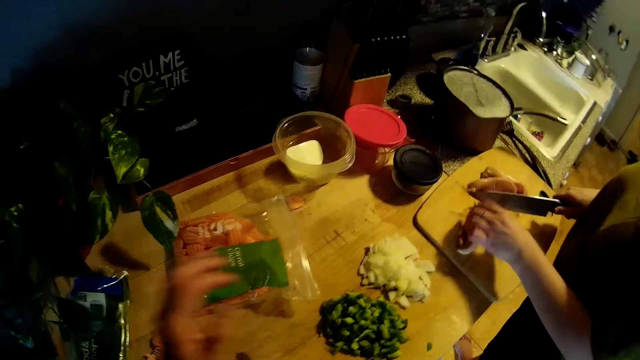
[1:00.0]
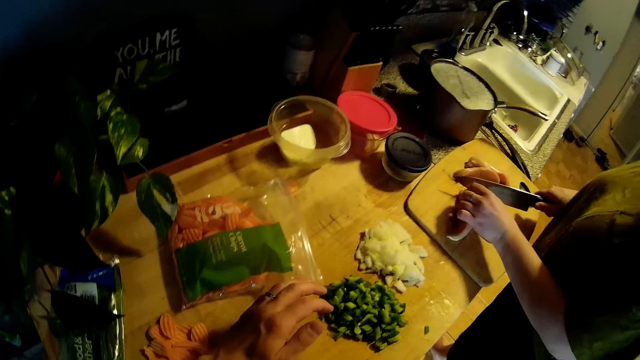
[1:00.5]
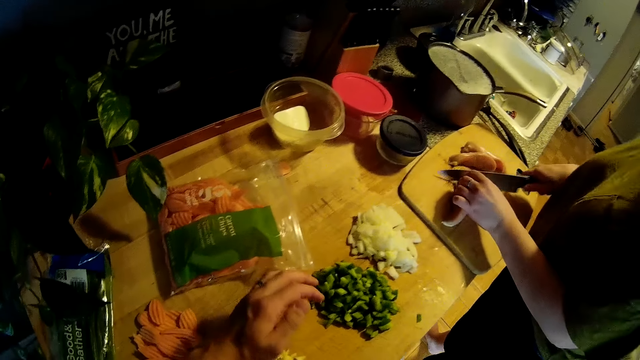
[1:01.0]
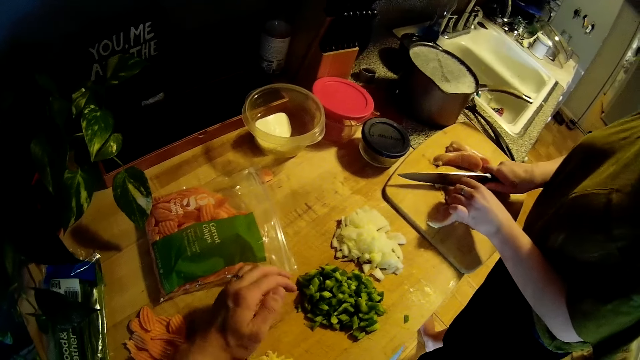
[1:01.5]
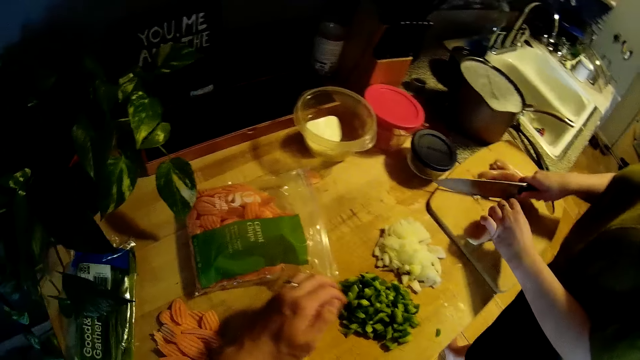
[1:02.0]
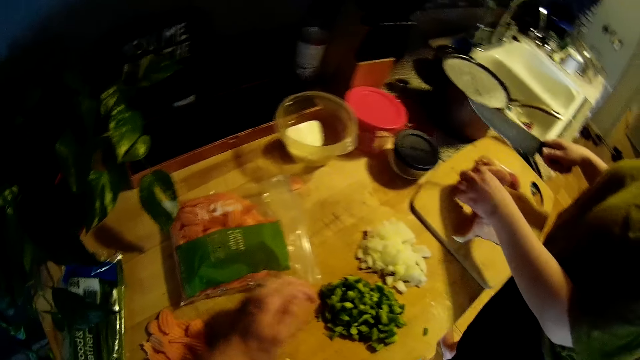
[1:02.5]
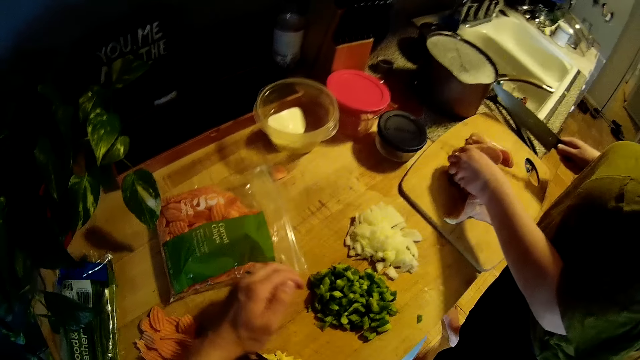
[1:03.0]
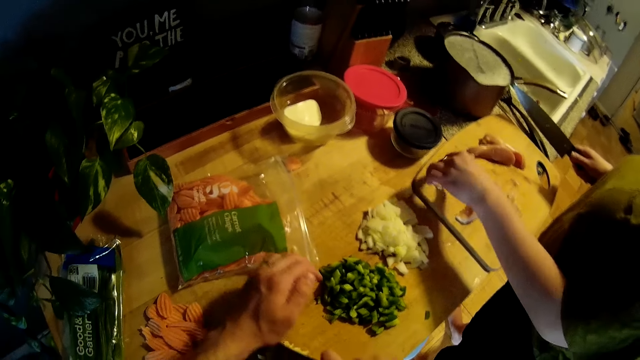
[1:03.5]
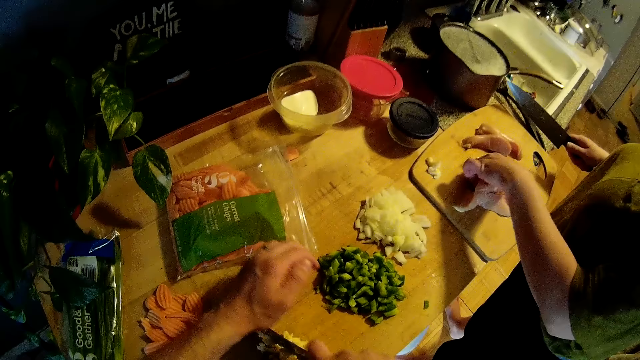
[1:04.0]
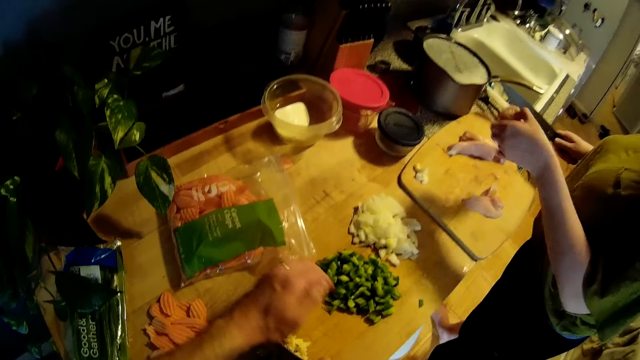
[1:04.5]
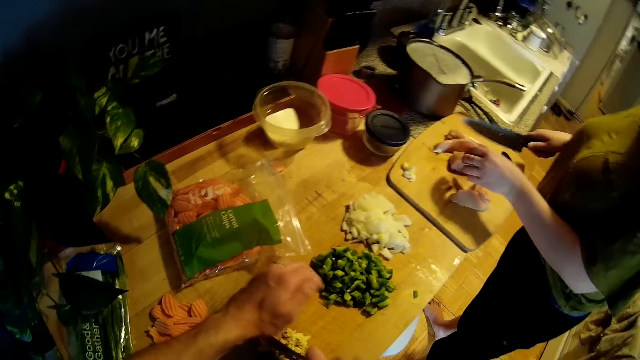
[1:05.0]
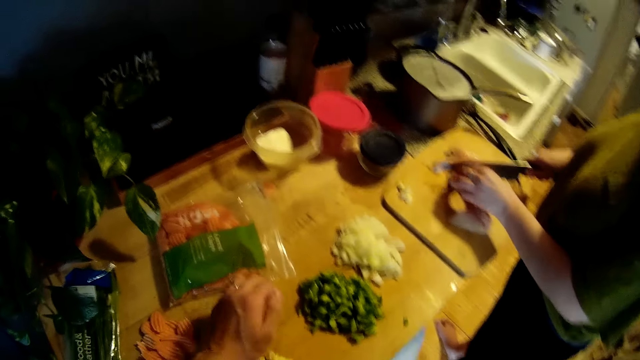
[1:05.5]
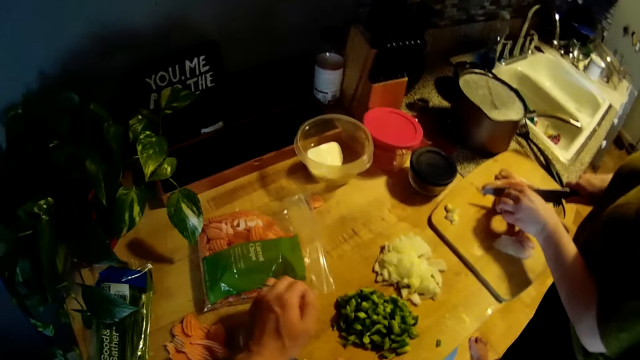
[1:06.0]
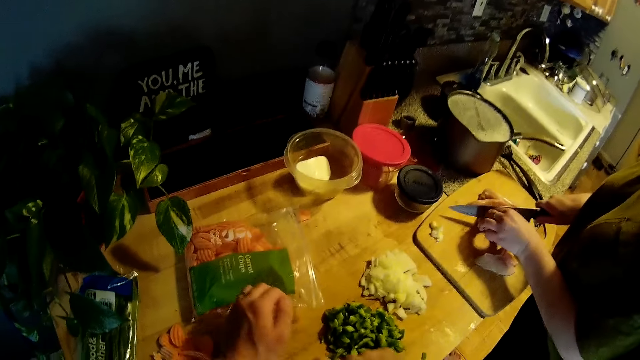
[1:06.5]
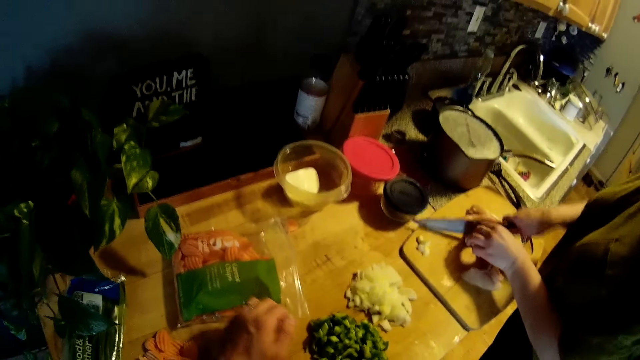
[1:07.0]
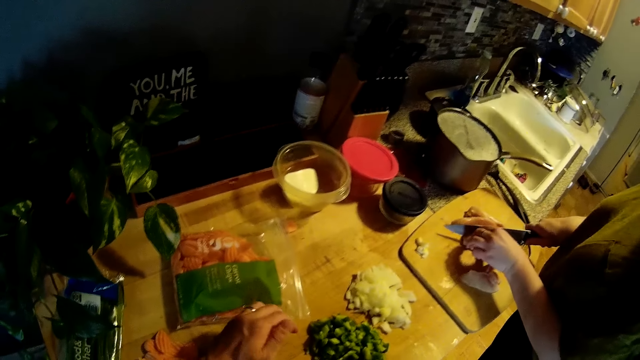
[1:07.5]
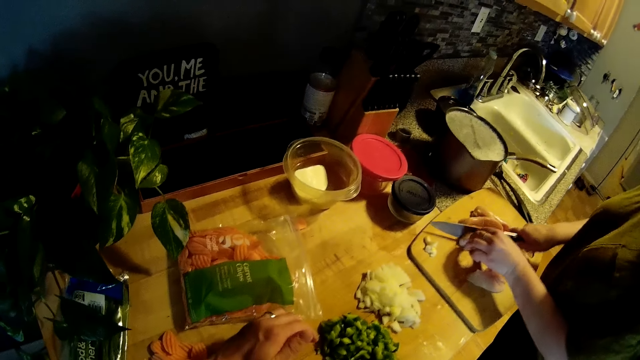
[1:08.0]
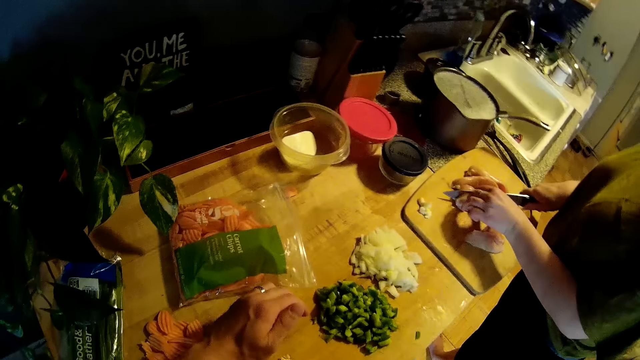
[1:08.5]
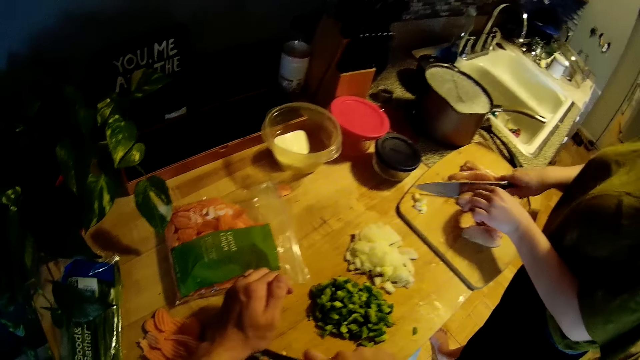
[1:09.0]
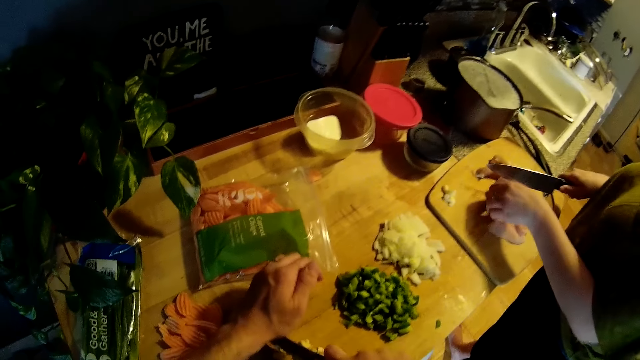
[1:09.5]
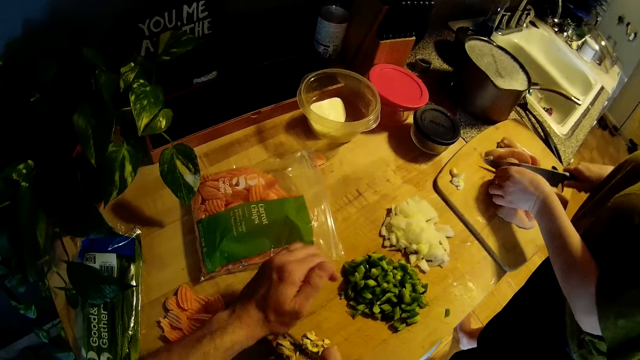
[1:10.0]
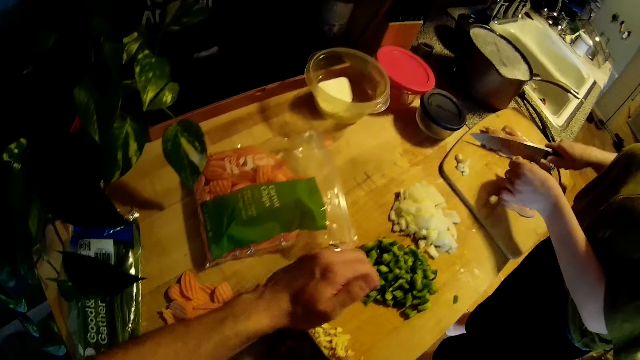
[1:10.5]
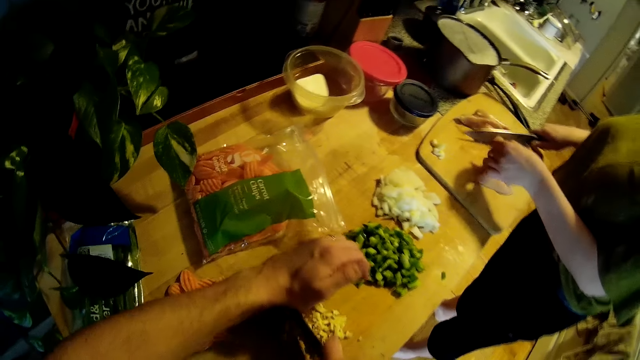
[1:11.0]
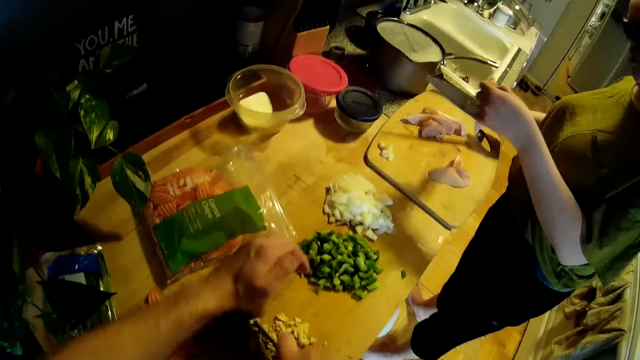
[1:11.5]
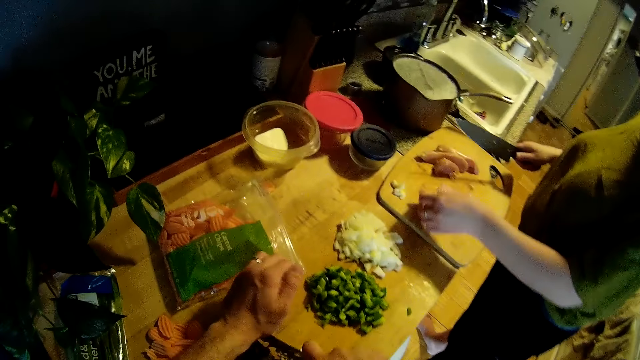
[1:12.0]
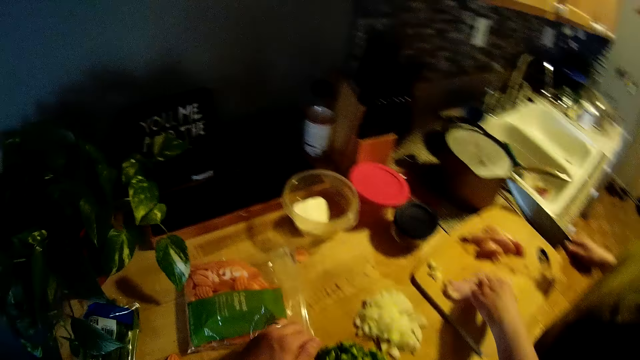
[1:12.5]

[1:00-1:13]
The camera wearer looks around. They dice the garlic on the kitchen slab with the cleaver knife with both hands. The woman cuts the chicken breast with the chef's knife in her right hand on the chopping board. She moves a sliced chicken breast on the chopping board with her left hand. She moves it again. She cuts the chicken breast with the chef's knife in her right hand on the chopping board. The camera wearer converses with the woman. The woman moves the sliced chicken breast on the chopping board with her left hand.

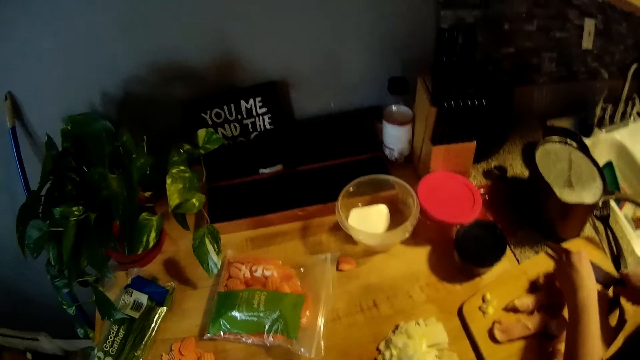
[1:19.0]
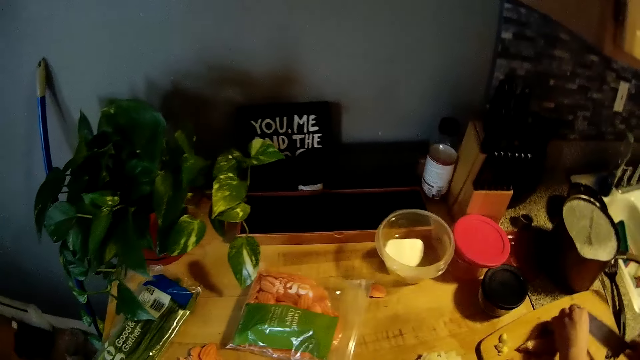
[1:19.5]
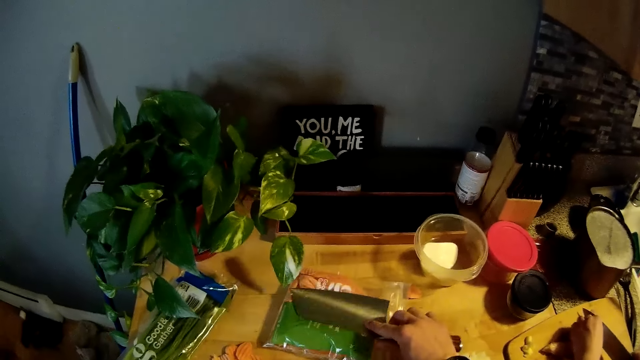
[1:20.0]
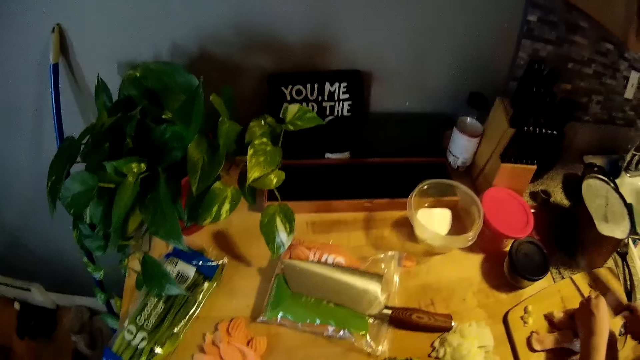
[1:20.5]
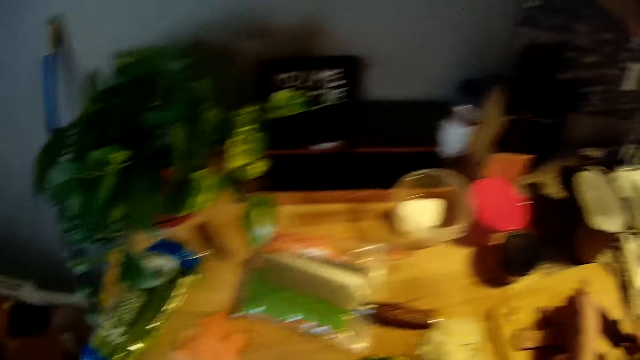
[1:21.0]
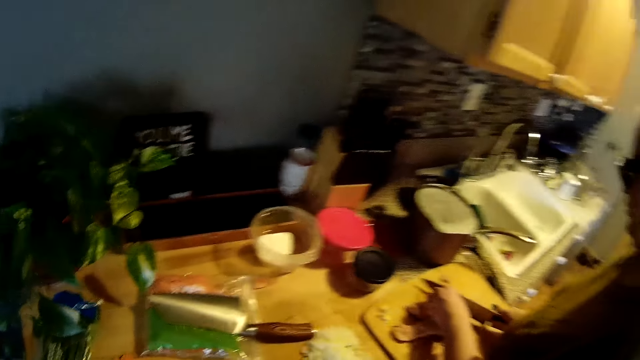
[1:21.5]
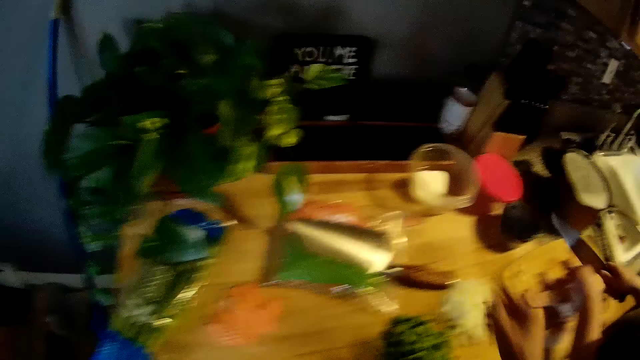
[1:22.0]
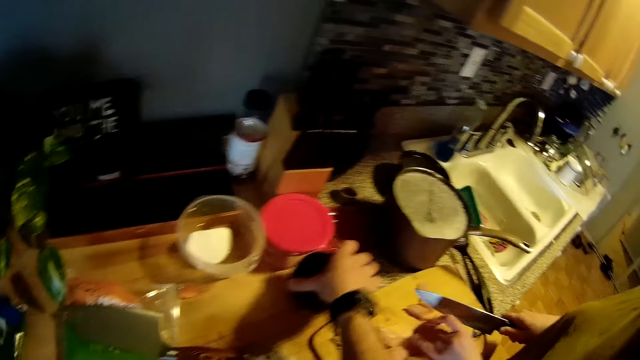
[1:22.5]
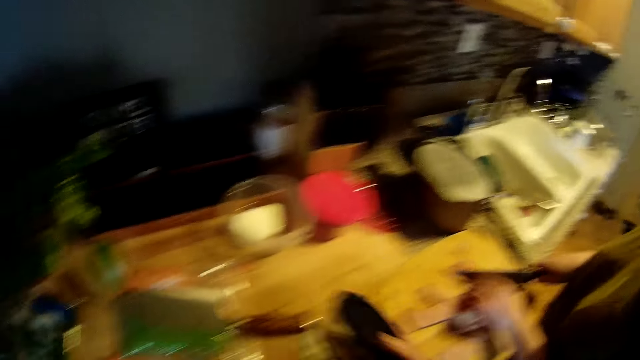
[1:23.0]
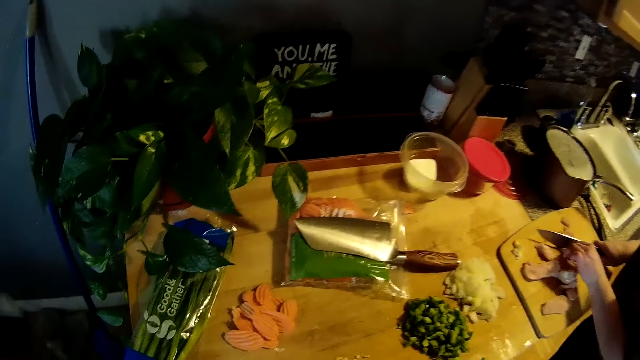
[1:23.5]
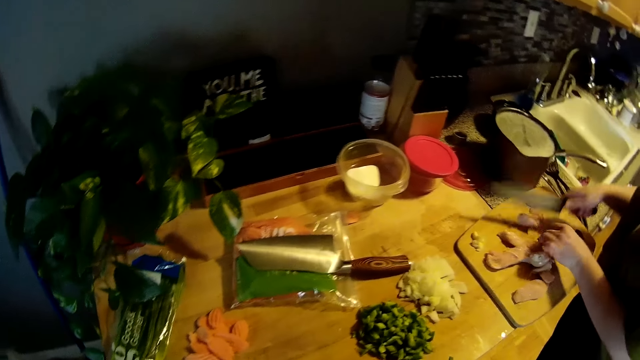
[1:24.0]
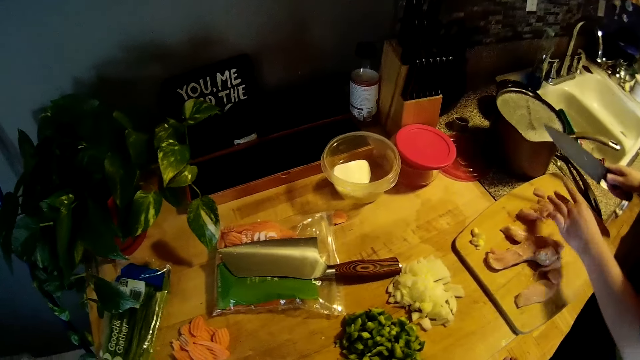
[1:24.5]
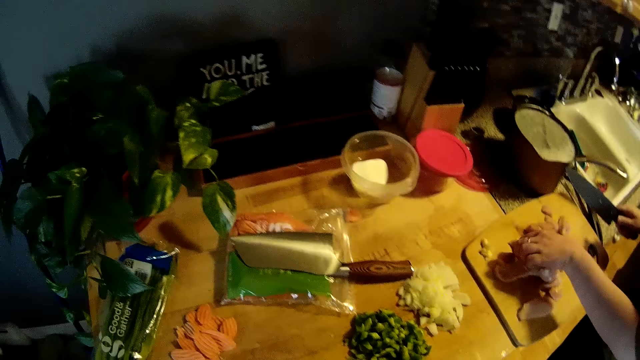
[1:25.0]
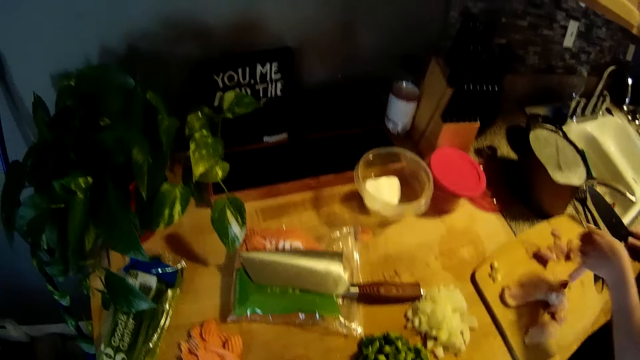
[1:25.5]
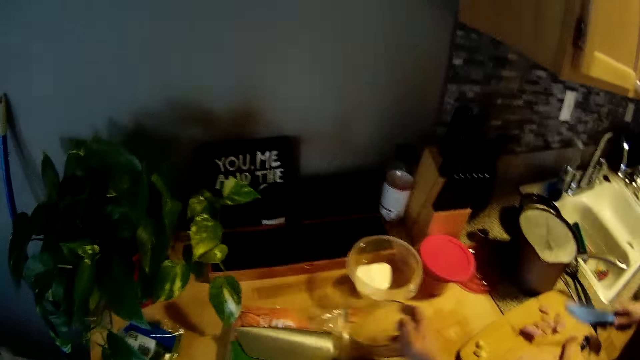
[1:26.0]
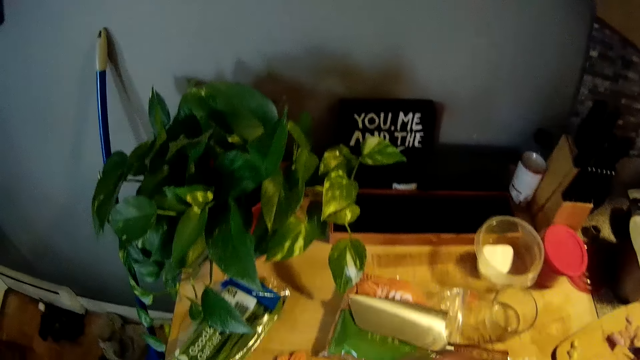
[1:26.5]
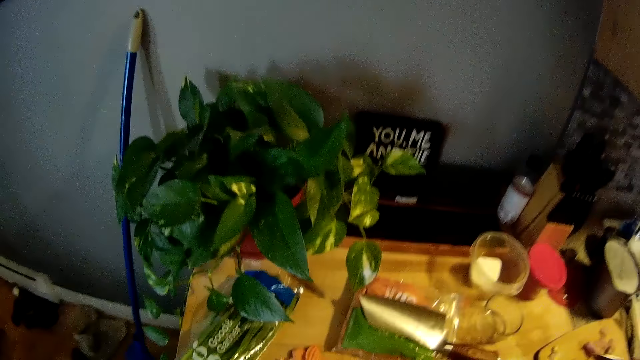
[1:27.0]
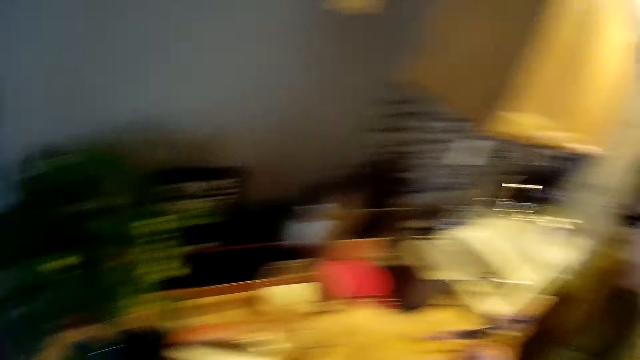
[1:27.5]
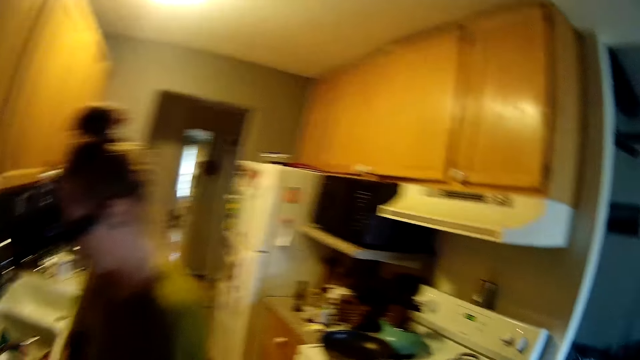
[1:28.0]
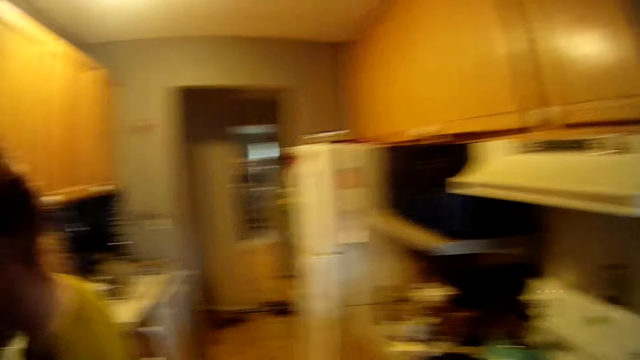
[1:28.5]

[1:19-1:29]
The camera wearer looks around. He drops the cleaver knife on the kitchen slab with his right hand. He places the garlic on a packet of carrot chips. He looks around. He picks up a plastic container with a black lid on the kitchen slab with his right hand. He looks around. He drops a cup on the kitchen slab with his right hand. He walks in the house. He drops the black lid on the kitchen slab with his right hand.
